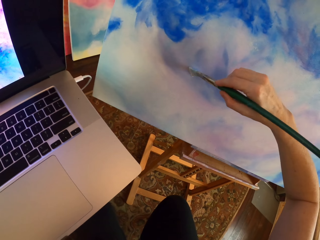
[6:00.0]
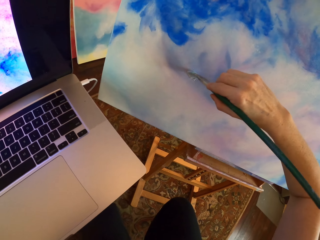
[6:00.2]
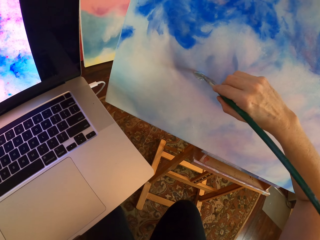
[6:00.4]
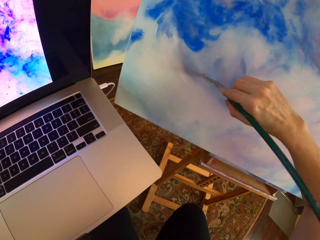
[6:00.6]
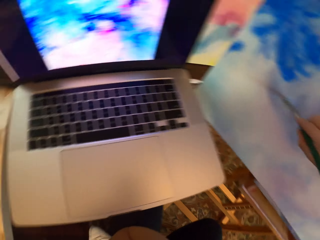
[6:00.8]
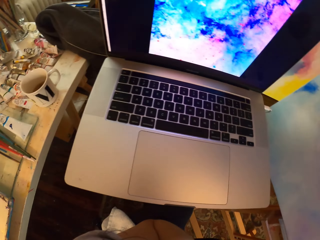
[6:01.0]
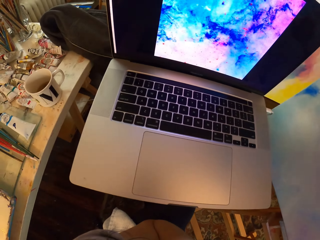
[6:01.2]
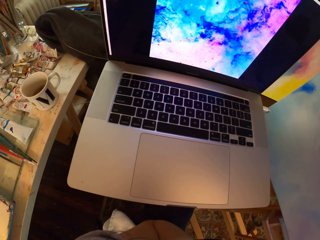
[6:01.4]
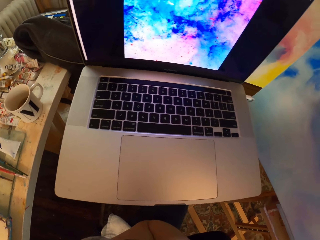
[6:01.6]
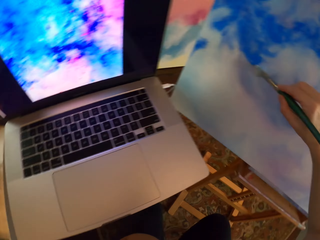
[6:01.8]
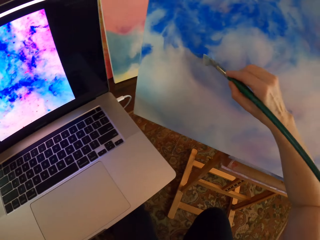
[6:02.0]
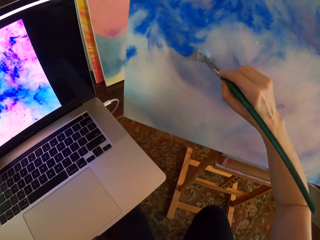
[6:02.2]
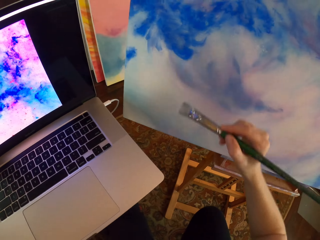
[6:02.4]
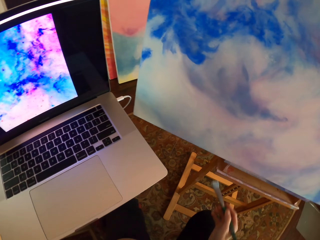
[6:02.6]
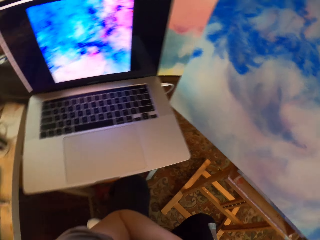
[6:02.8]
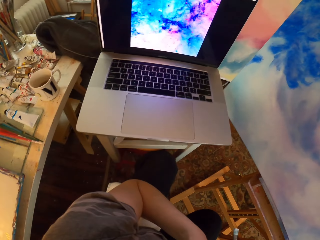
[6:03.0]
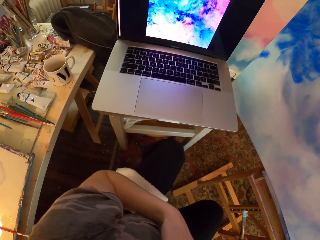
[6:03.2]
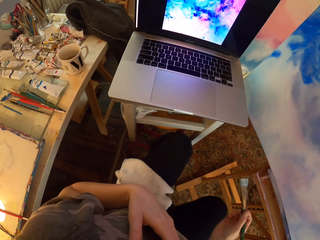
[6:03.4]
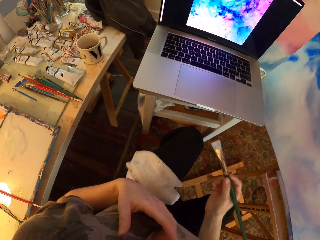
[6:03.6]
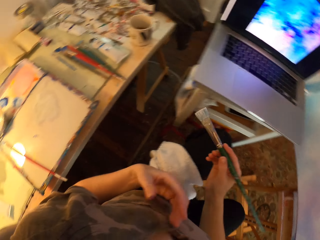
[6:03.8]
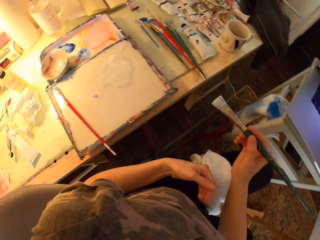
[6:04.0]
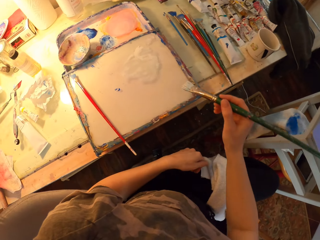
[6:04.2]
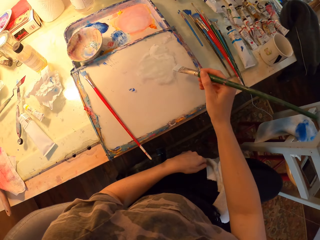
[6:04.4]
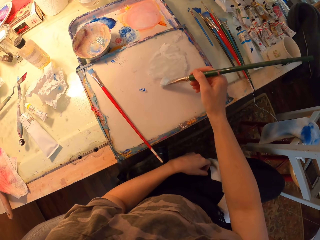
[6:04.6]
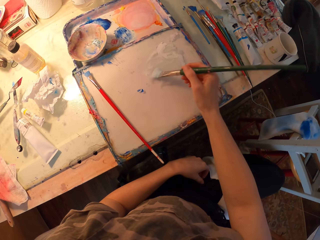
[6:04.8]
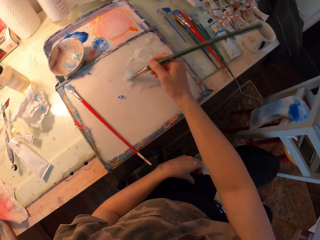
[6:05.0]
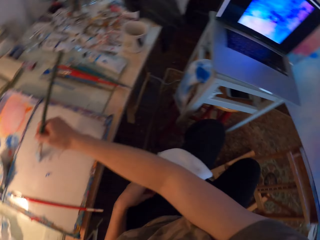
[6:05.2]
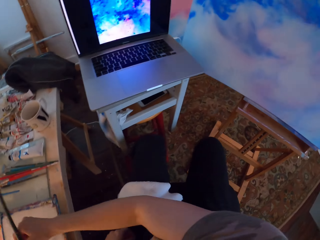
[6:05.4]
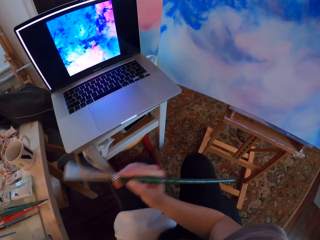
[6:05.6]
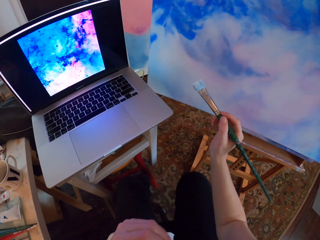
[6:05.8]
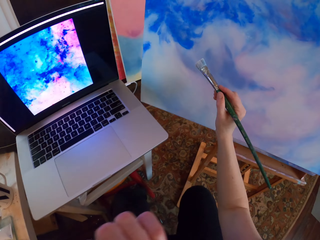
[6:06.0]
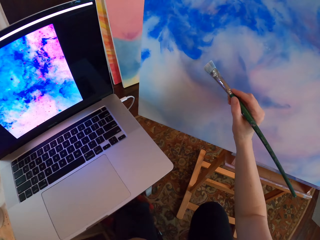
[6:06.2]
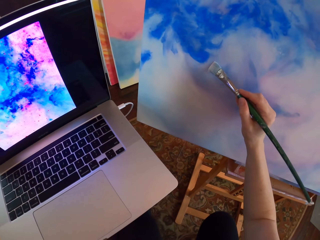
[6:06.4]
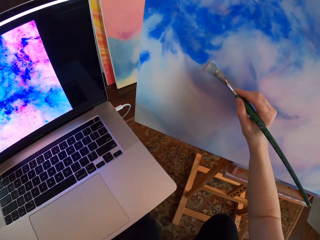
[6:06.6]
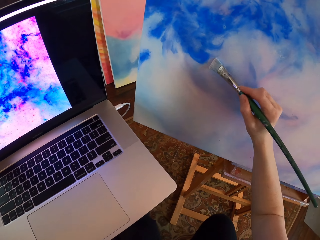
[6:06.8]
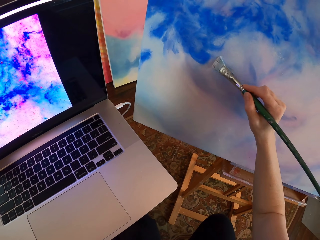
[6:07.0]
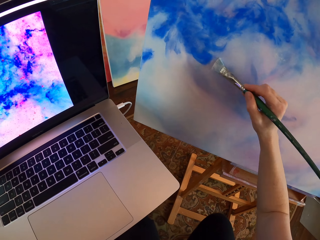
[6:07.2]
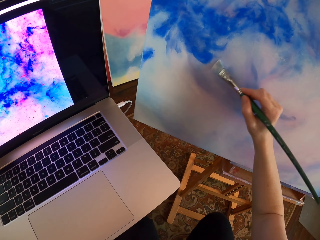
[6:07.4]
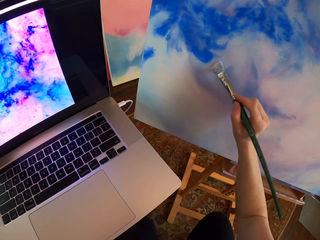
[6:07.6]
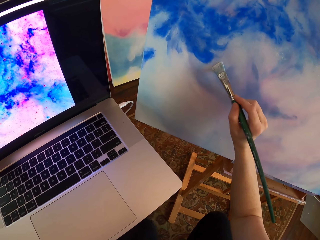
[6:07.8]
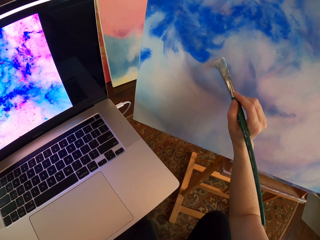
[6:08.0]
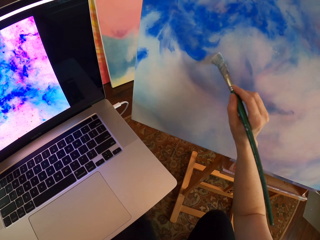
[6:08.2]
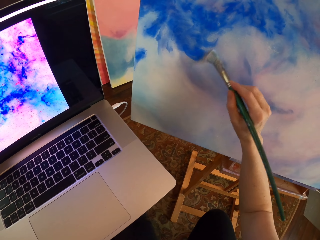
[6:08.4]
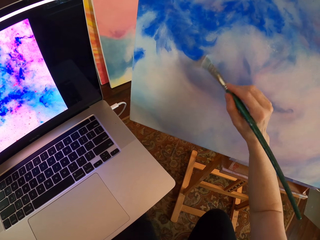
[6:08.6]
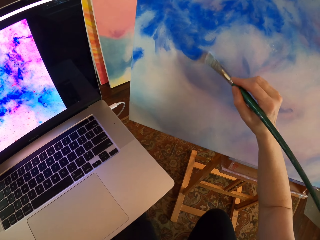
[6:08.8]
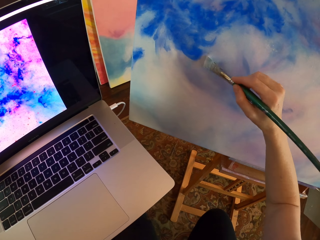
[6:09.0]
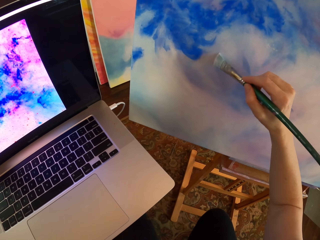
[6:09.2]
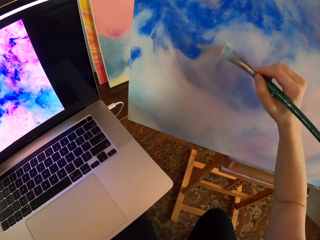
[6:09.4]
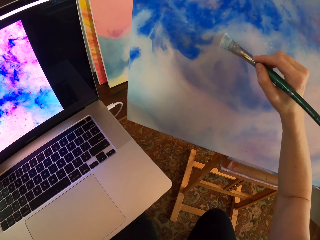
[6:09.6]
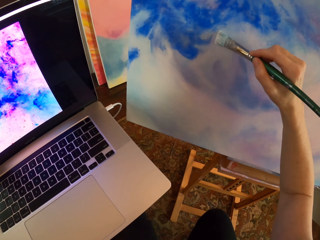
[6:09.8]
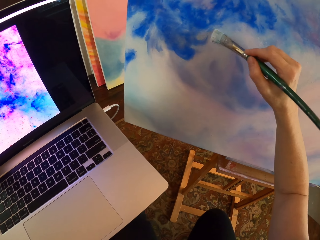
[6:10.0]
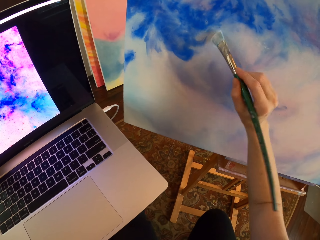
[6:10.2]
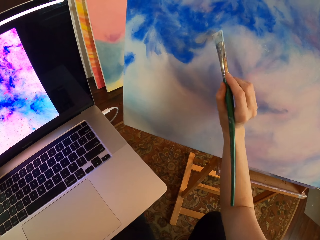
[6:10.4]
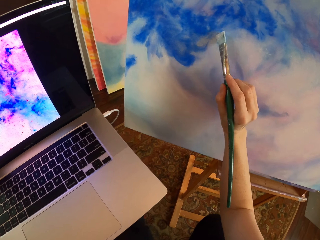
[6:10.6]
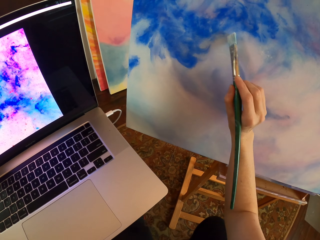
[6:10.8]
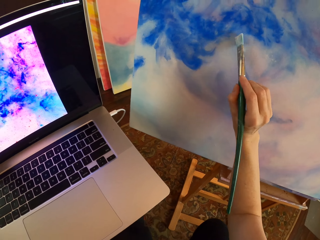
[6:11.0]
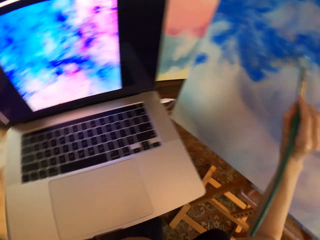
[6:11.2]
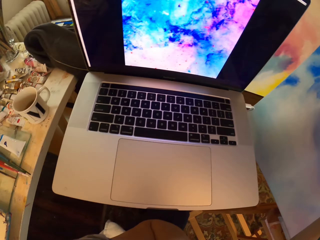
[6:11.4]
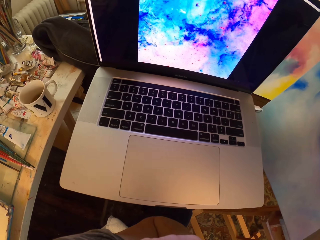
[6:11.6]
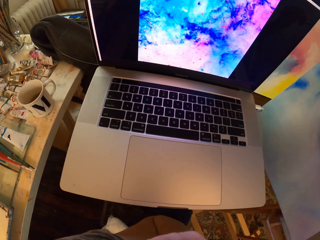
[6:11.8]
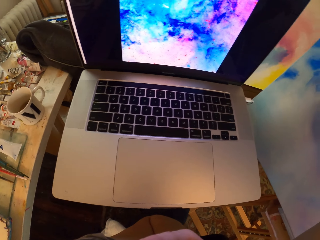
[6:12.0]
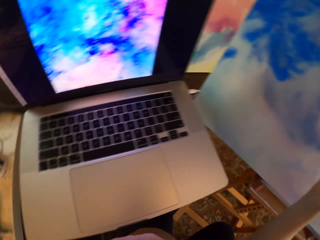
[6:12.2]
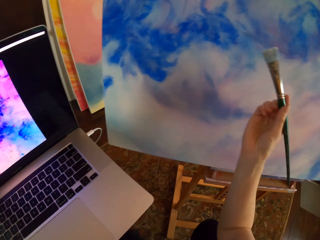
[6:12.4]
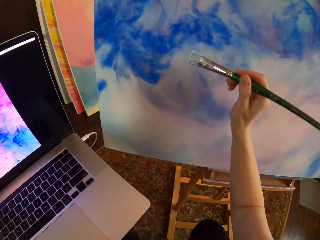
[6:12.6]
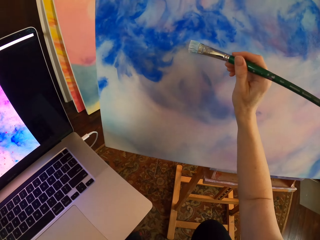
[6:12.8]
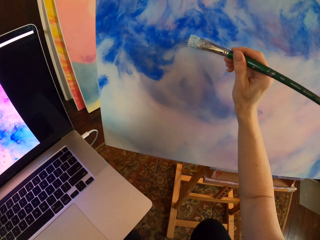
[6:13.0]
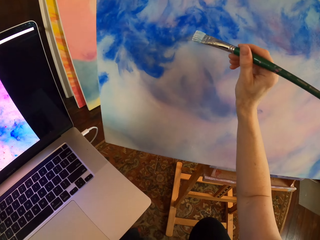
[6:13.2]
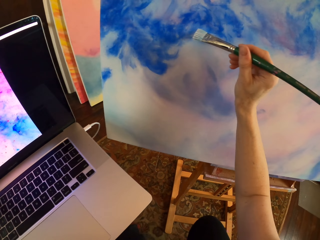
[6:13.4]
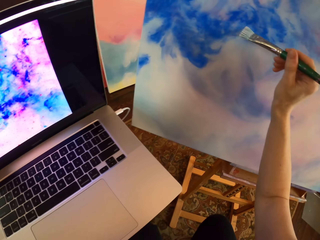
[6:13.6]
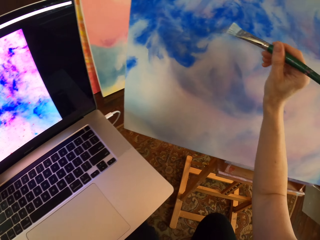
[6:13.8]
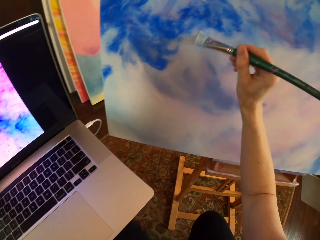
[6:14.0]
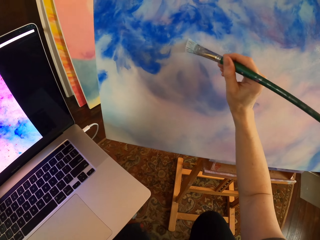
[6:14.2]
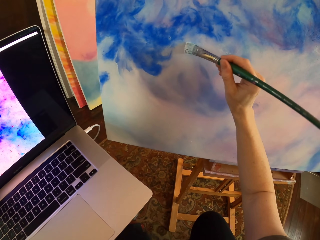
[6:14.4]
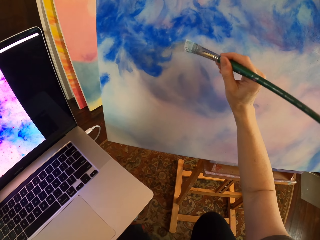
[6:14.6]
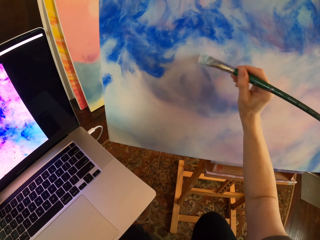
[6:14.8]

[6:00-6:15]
The camera wearer paints the painting with the paint brush. They stare at the laptop. They dip the paintbrush in the paint. They brush the paint brush on the paint. They paint the drawing on the board. They paint on a canvas. They stare at the laptop. They paint the drawing on the board.

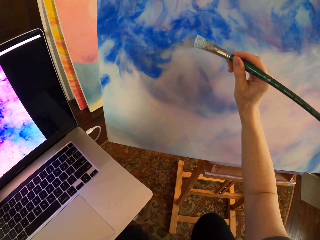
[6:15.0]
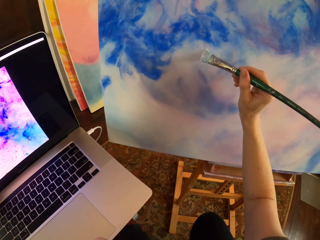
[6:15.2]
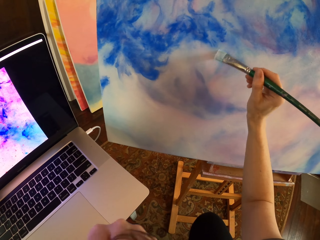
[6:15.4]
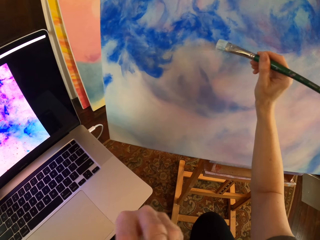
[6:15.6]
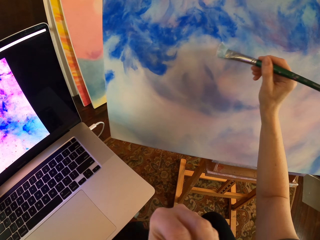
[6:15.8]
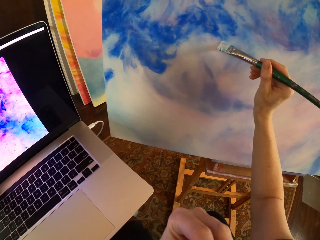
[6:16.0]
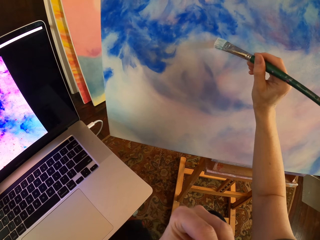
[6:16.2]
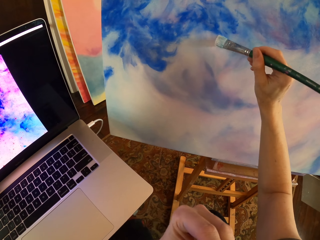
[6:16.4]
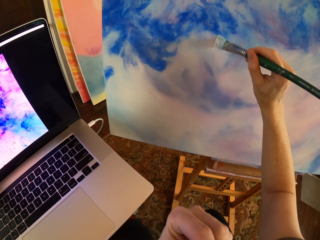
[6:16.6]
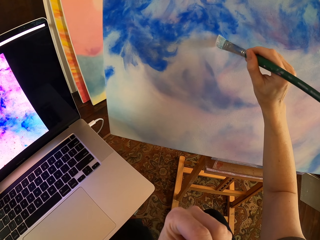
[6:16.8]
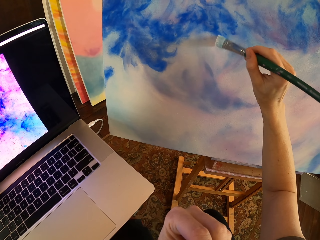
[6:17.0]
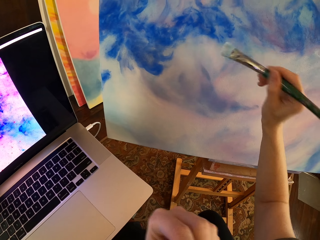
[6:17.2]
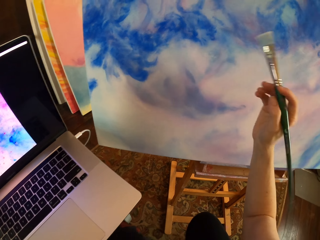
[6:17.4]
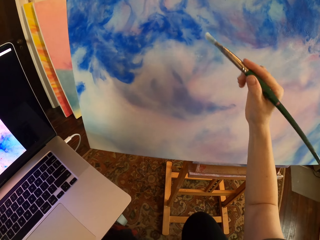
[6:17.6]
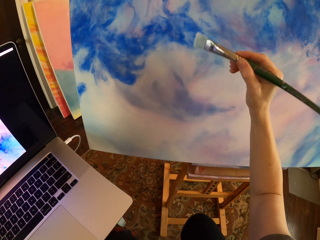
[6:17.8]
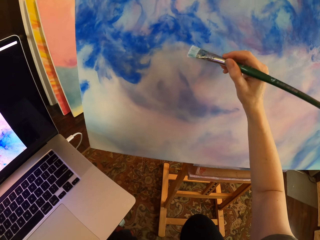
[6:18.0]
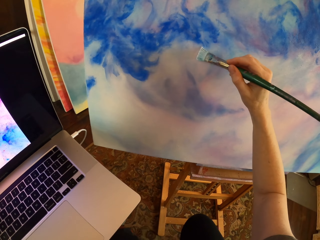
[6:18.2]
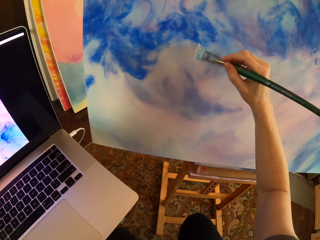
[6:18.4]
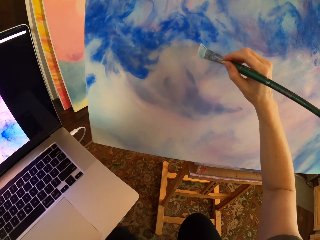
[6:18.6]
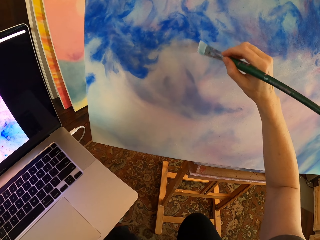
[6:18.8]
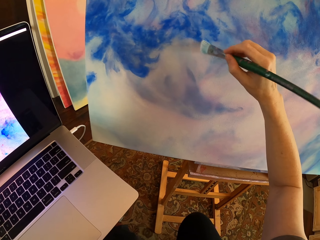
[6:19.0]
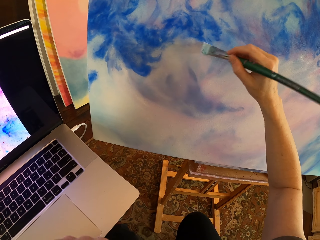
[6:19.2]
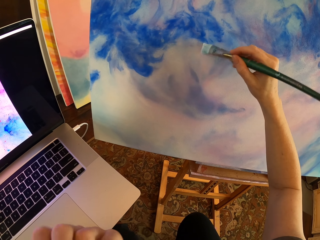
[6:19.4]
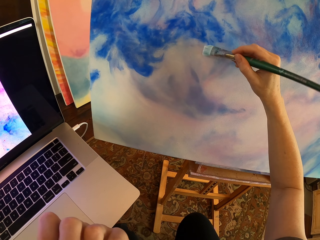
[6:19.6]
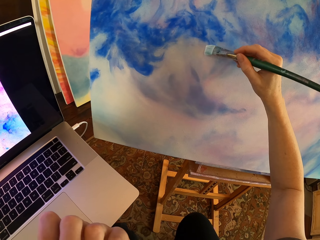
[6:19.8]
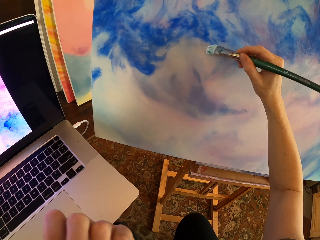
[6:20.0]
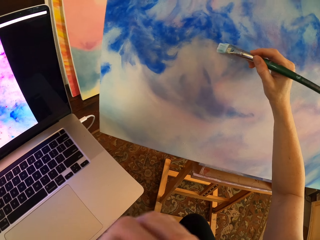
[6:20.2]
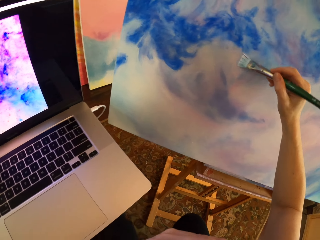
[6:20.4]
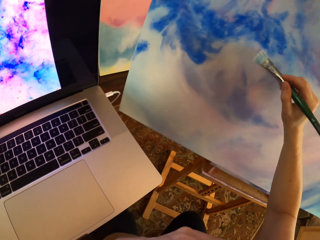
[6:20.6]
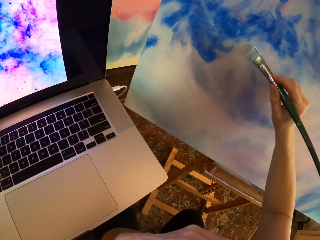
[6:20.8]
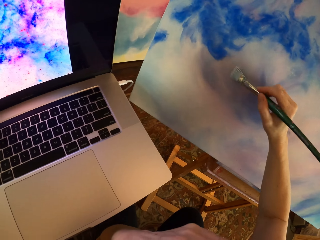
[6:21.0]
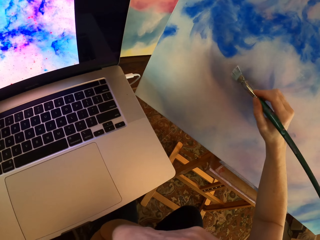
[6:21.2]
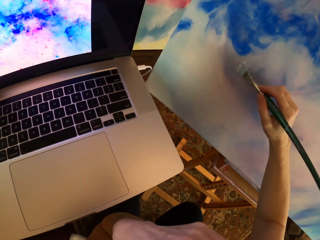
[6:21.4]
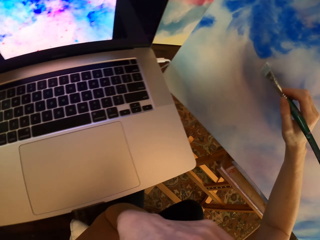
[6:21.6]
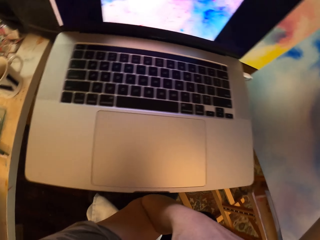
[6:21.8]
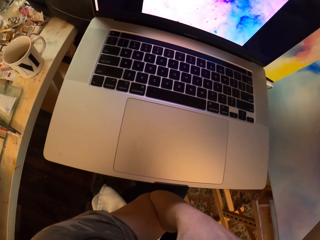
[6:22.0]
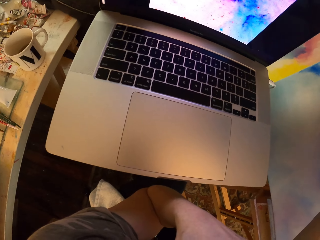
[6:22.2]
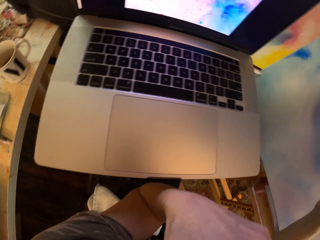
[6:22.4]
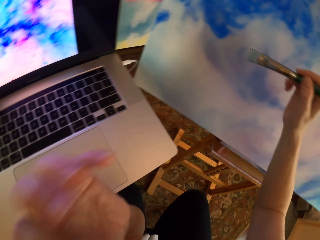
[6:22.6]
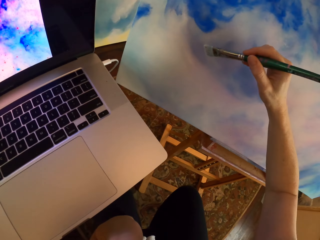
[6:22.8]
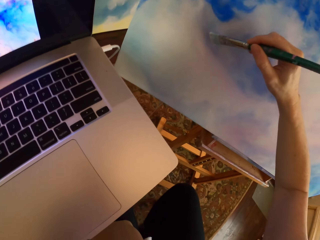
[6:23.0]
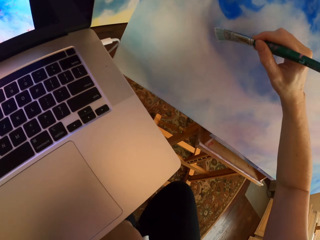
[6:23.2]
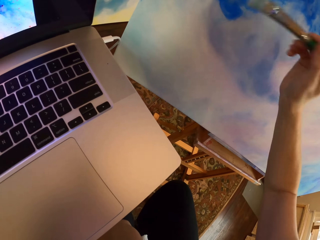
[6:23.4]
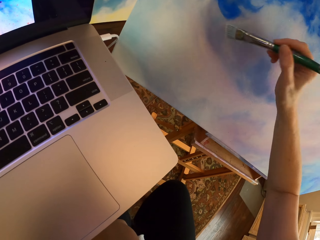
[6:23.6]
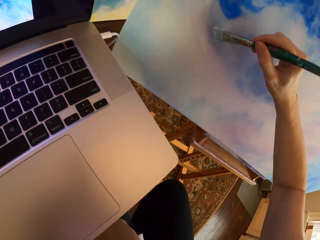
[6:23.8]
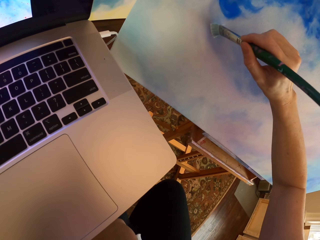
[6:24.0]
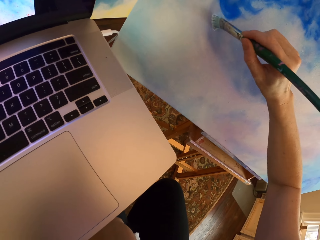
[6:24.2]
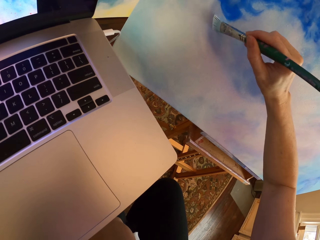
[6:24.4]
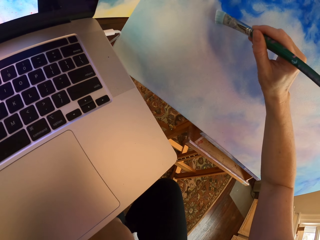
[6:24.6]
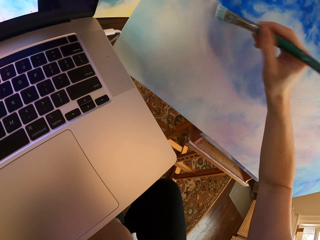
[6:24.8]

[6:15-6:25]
The camera wearer stares at the laptop. They paint the drawing on the board.
